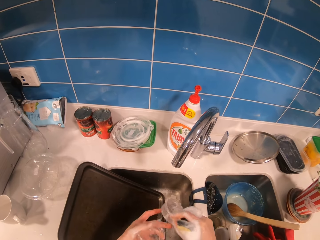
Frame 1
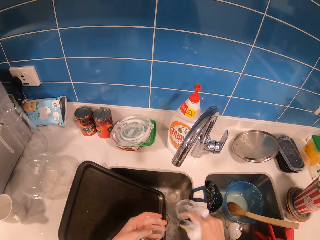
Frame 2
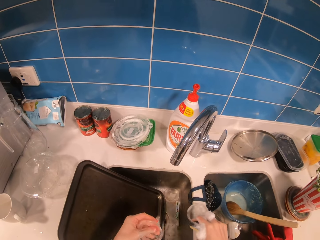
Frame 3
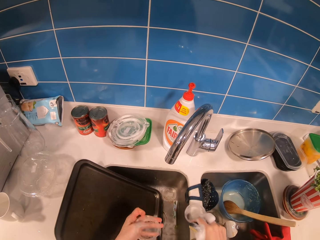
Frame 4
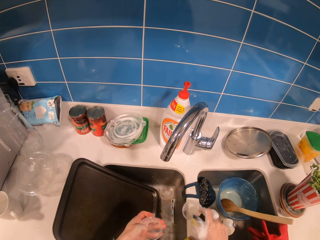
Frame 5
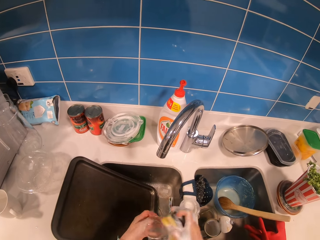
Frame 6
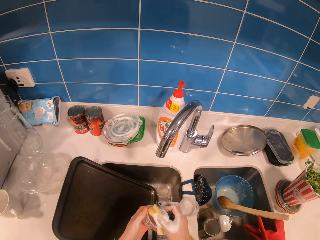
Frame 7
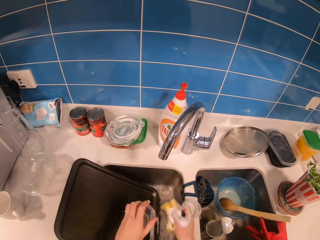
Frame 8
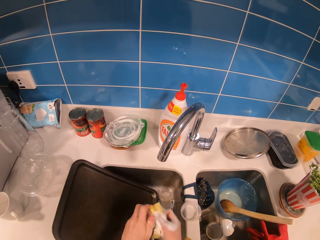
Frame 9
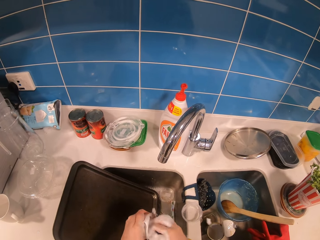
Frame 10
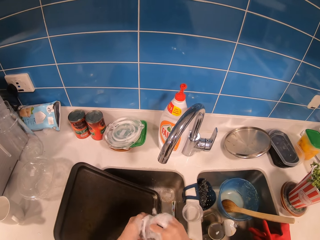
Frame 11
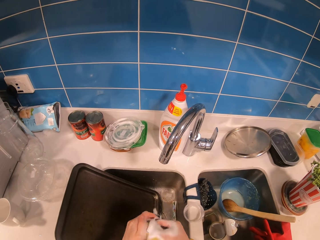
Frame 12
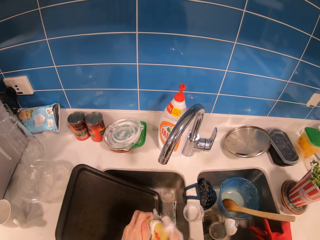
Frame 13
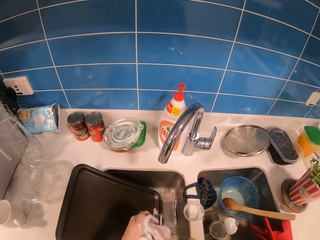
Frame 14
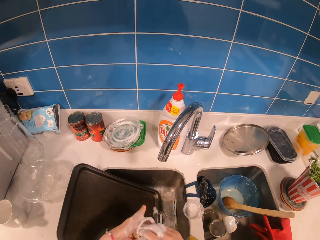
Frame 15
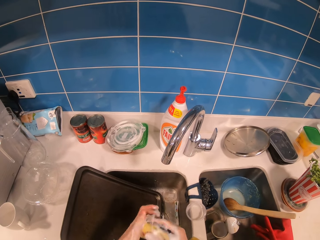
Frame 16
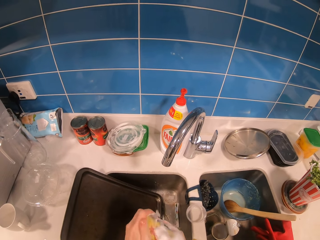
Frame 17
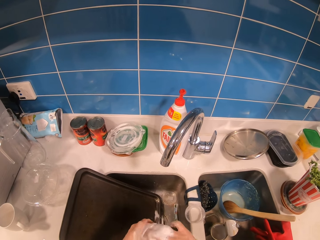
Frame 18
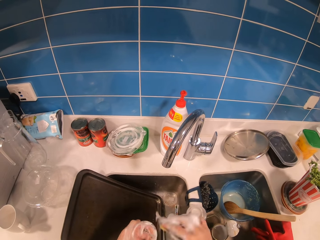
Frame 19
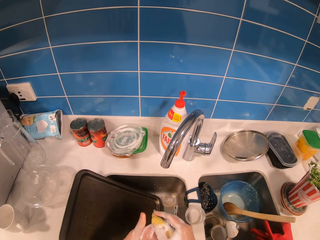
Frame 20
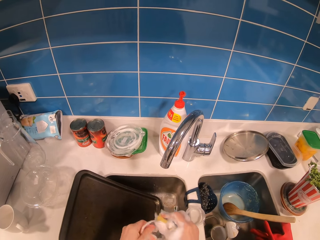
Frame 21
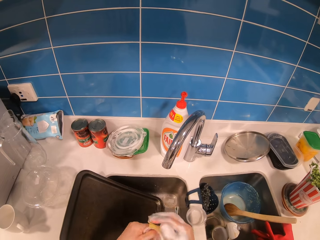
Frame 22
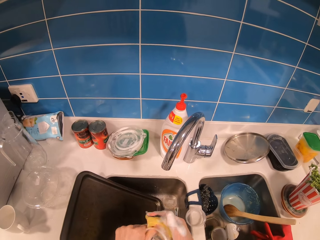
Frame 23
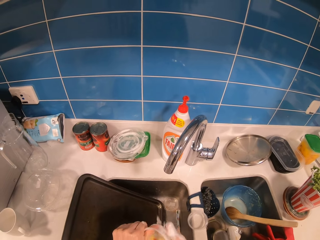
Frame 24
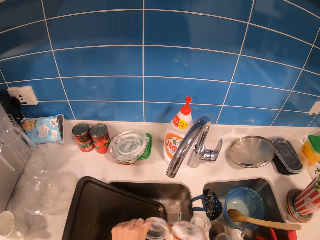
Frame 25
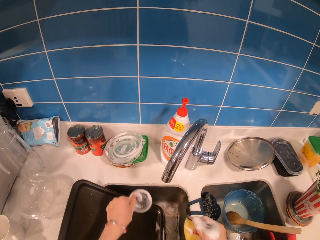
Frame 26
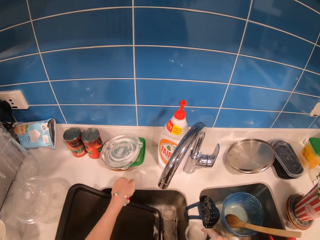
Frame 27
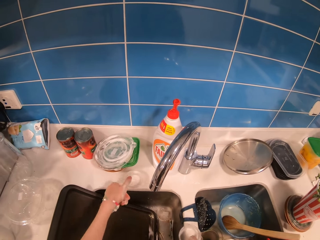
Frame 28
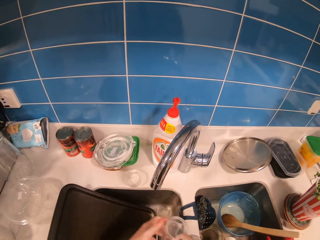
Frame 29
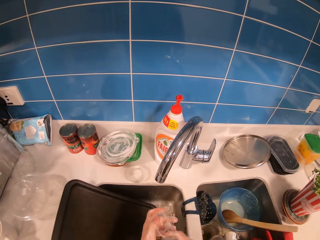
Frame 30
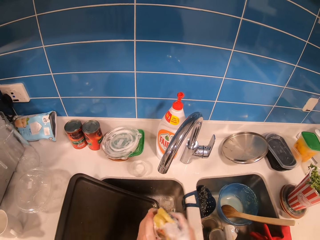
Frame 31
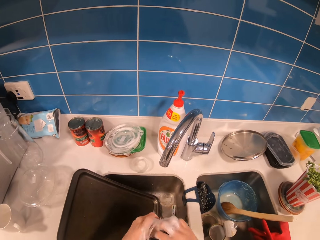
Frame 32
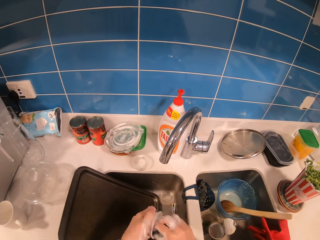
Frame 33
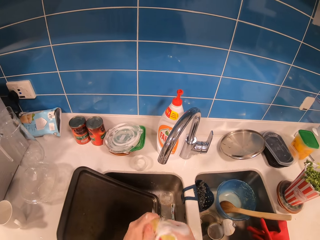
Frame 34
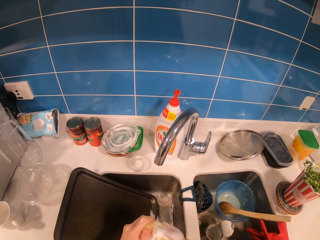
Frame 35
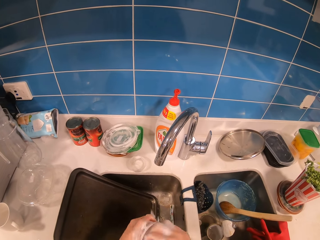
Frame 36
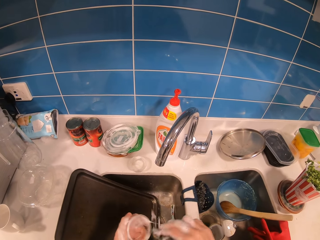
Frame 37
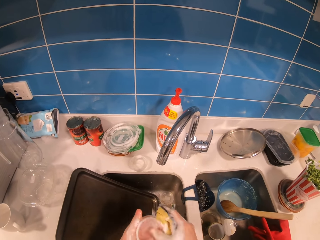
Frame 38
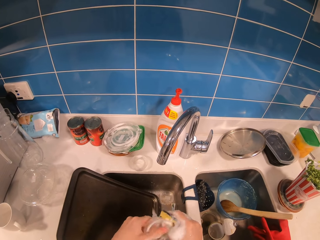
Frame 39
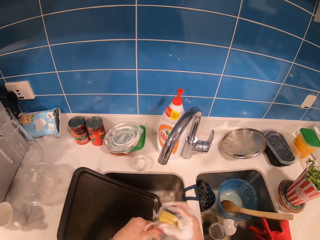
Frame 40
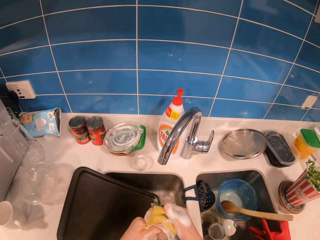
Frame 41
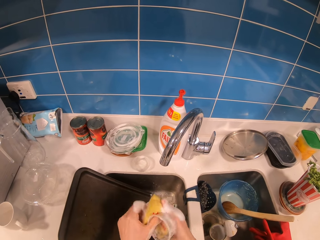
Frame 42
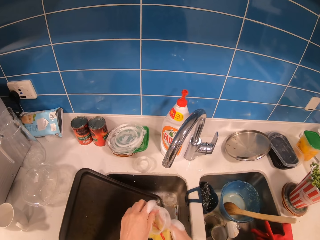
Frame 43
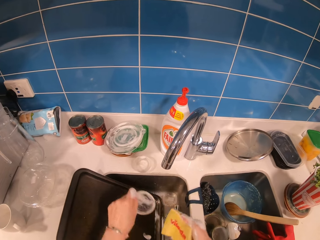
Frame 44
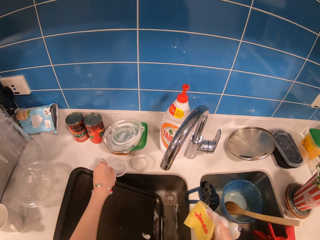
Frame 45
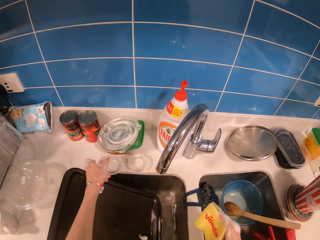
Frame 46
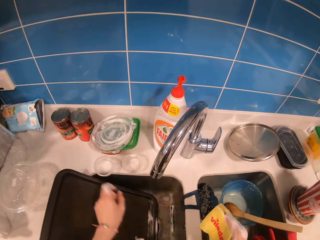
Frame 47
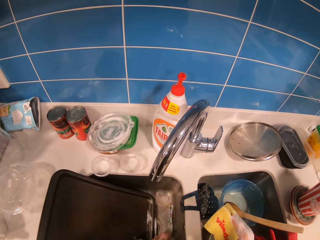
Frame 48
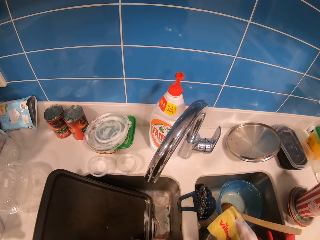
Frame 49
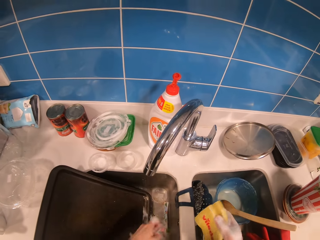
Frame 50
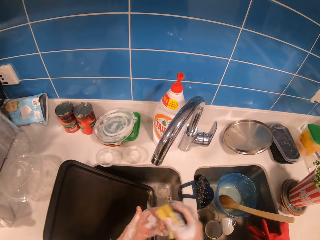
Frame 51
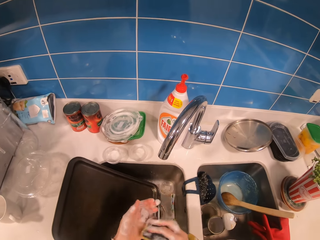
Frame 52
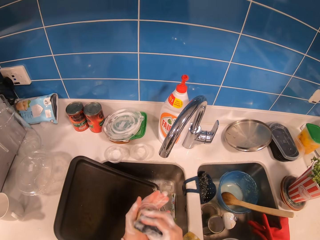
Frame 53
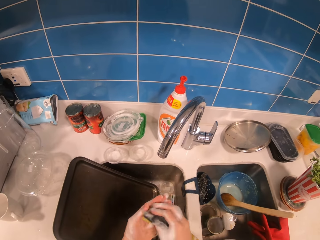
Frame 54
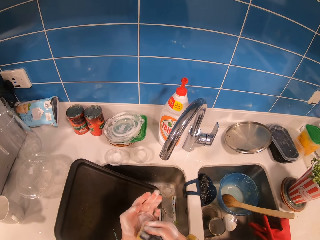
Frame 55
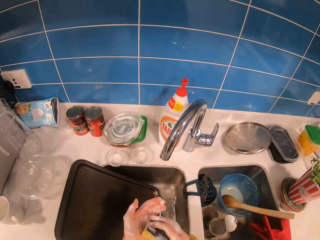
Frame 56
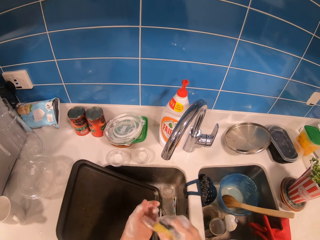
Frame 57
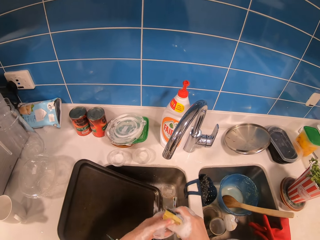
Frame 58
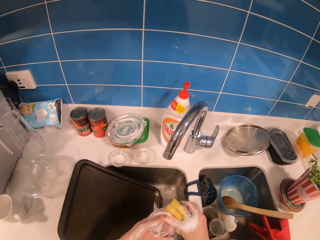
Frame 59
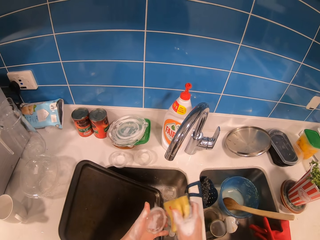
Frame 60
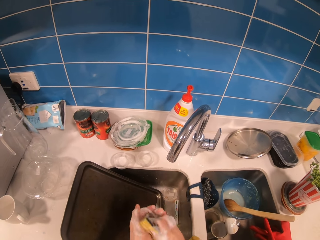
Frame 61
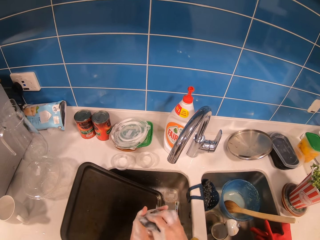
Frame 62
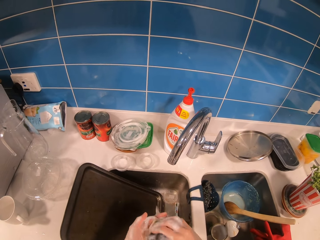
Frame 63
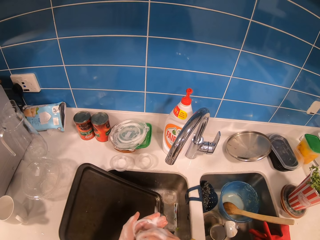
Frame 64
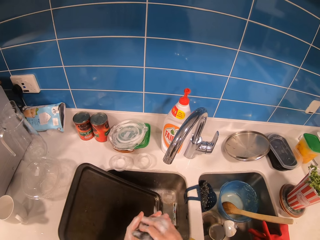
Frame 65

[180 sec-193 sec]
The camera wearer puts a plastic container on the sink. They scrub the other container using a sponge and detergent. They place the container on the counter. They pick up the other container on the sink. They scrub the container using a sponge and detergent. They place the container on the counter. They pick up the lid of the containers. They scrub the lid of the containers using a sponge and detergent.

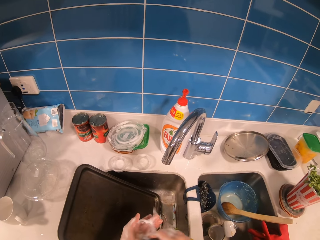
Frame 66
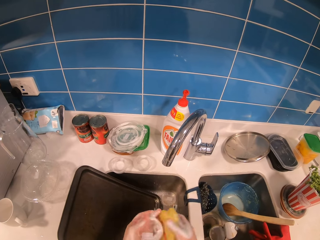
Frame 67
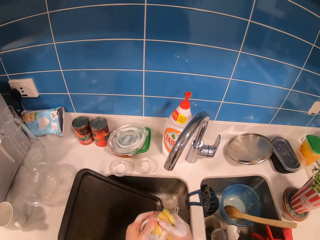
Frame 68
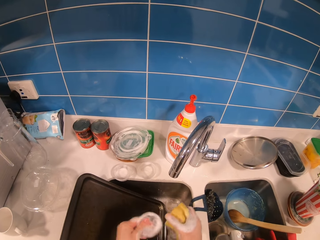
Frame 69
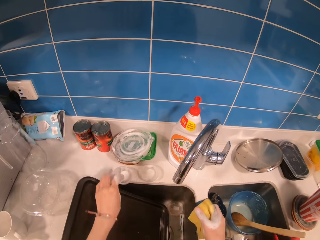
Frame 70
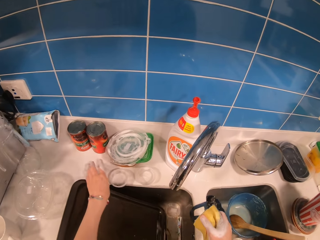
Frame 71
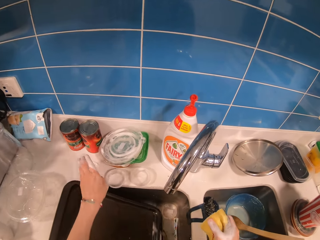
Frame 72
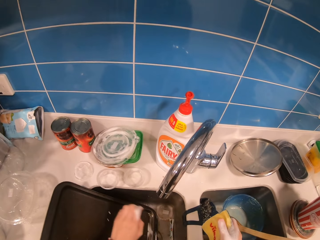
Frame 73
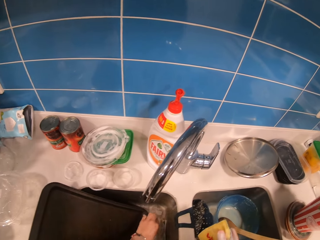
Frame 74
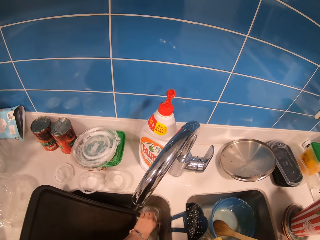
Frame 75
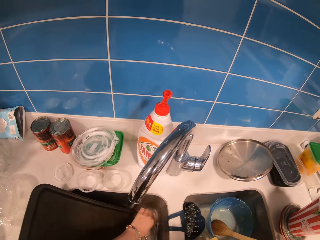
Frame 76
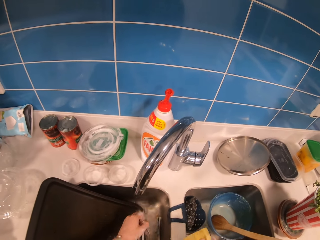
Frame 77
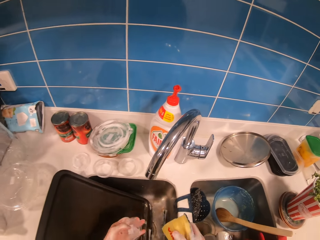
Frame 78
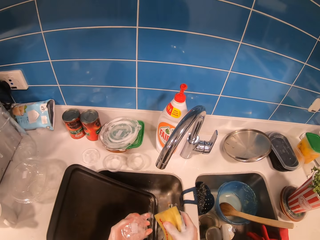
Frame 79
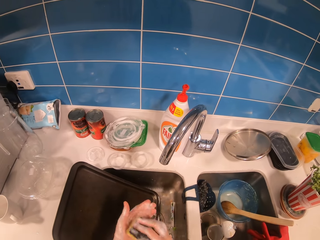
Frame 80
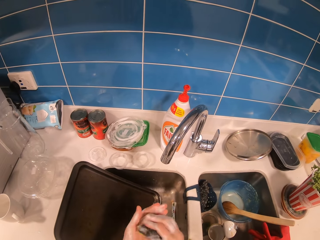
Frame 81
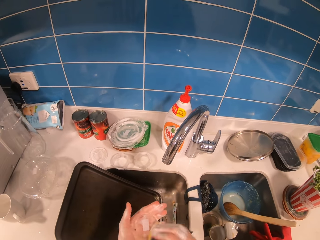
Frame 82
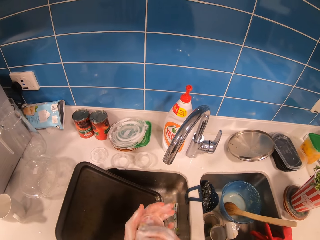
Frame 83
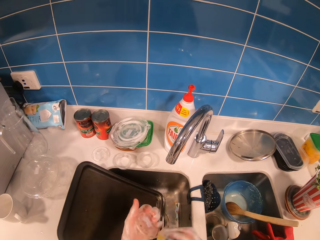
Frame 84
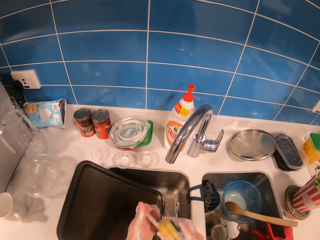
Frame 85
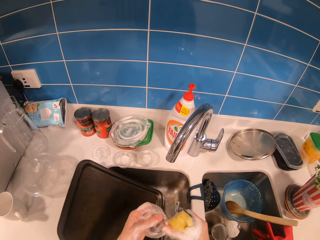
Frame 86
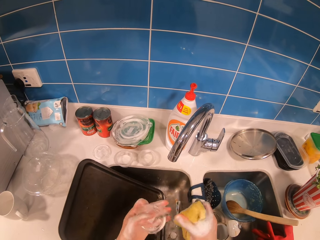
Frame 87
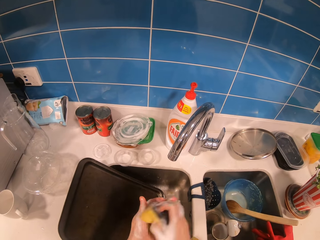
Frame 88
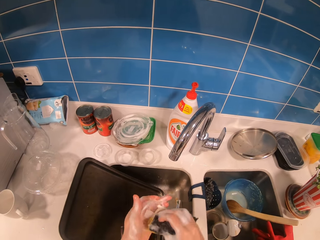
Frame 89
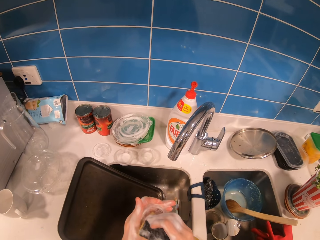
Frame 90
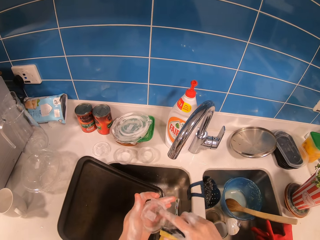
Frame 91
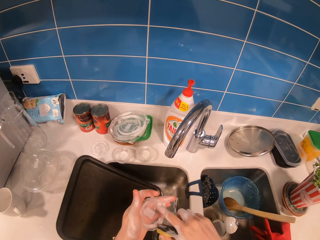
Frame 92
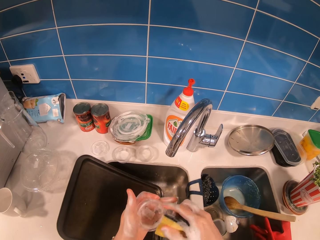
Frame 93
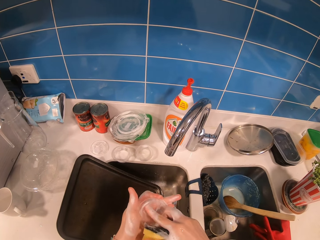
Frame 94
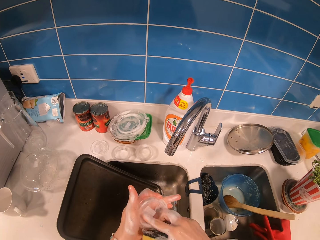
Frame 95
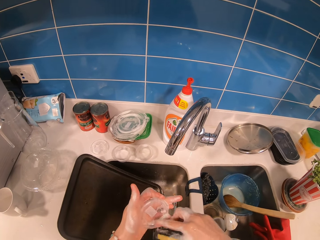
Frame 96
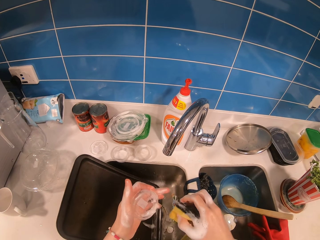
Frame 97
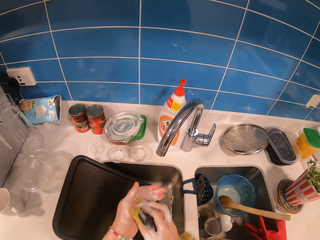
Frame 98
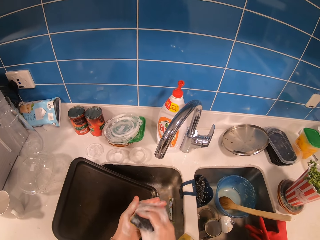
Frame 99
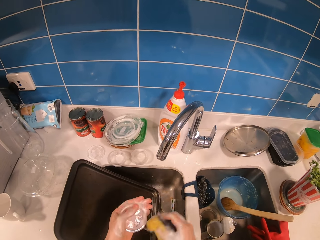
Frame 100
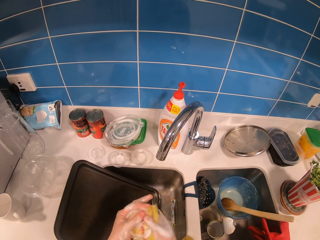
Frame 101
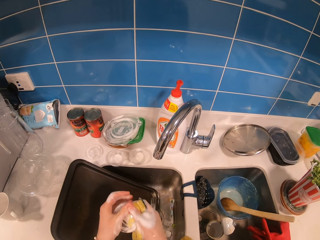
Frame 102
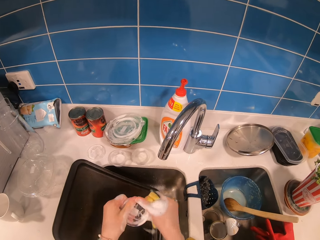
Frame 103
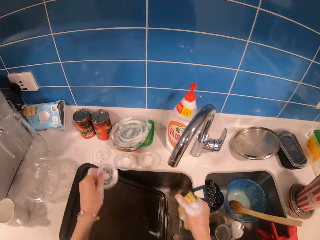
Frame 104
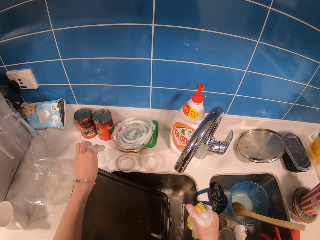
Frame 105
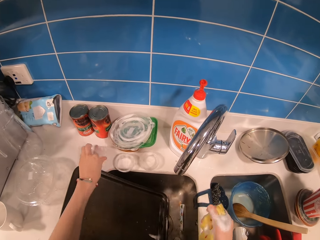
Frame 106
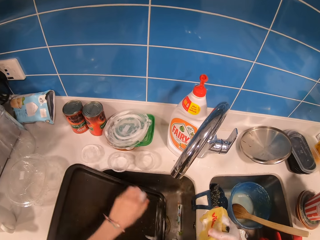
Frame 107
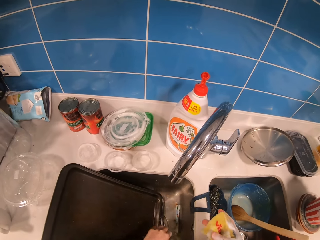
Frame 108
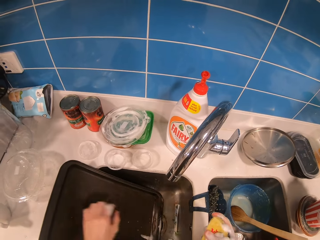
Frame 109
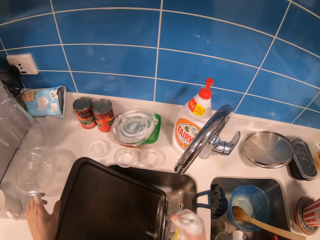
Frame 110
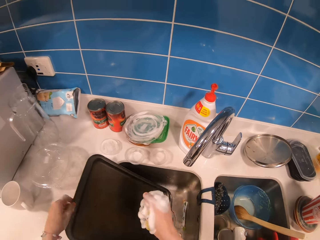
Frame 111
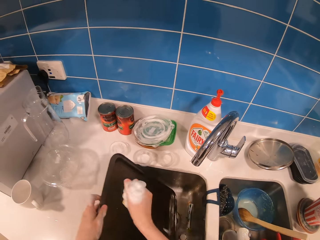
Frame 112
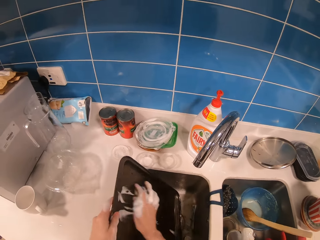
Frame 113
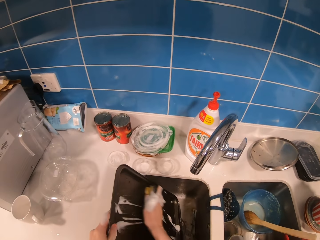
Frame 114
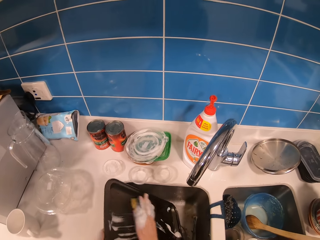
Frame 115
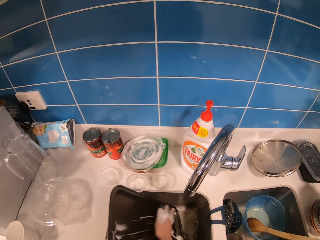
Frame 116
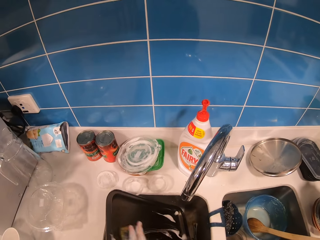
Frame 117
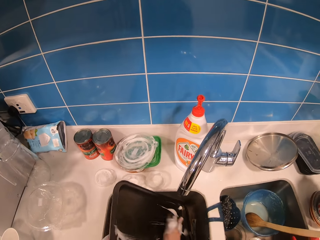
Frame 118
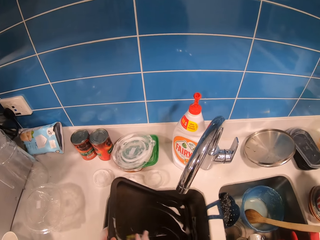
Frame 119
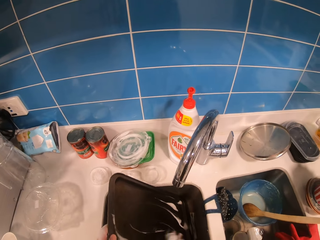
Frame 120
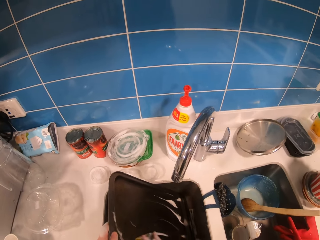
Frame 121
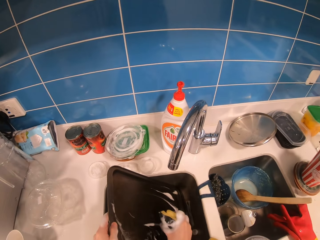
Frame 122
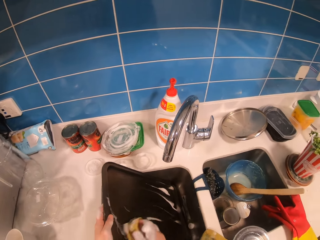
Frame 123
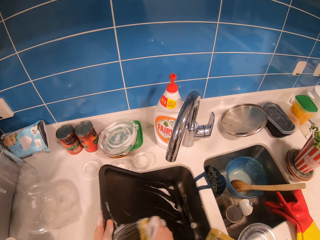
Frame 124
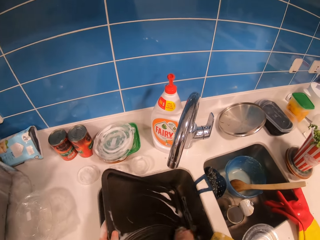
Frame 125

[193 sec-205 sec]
The camera wearer places the lid on the counter. They pick up the lid of the containers from the sink. They scrub the lid of the containers using a sponge and detergent. They place the lid on the counter. They scrub the metallic tray using a sponge and detergent.
